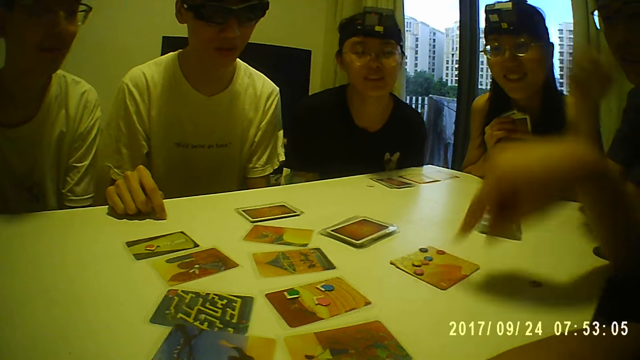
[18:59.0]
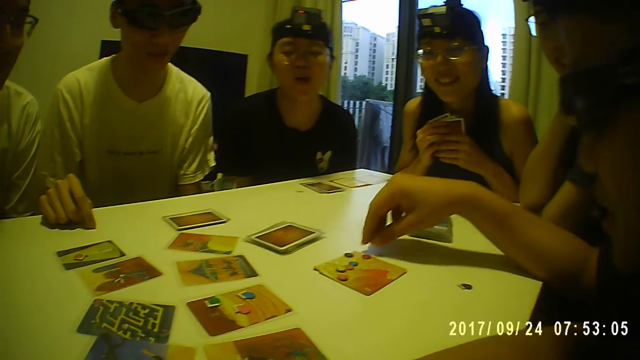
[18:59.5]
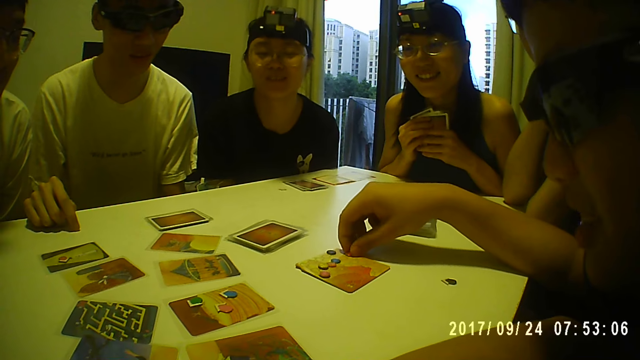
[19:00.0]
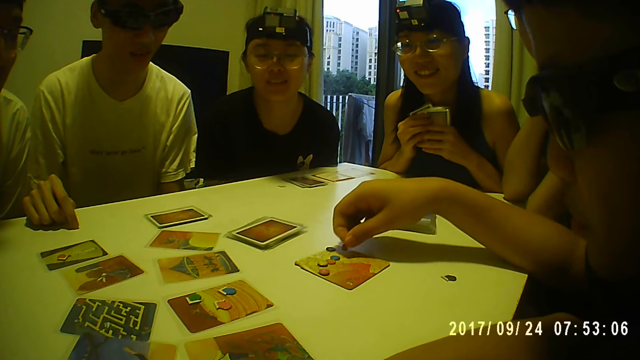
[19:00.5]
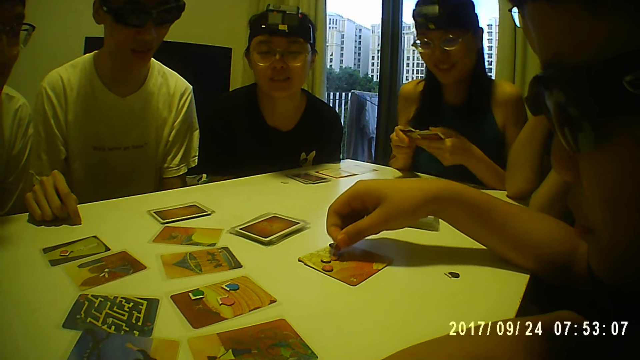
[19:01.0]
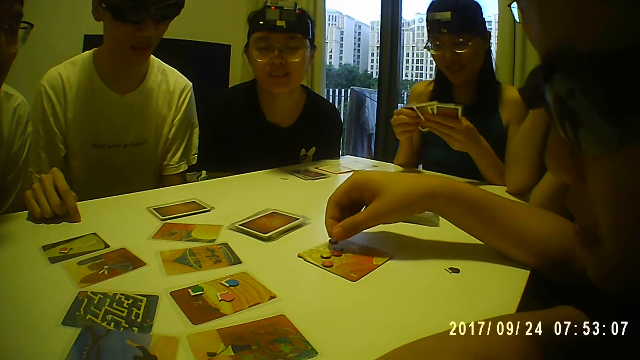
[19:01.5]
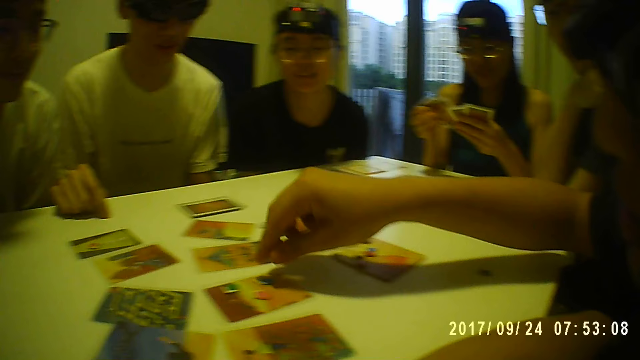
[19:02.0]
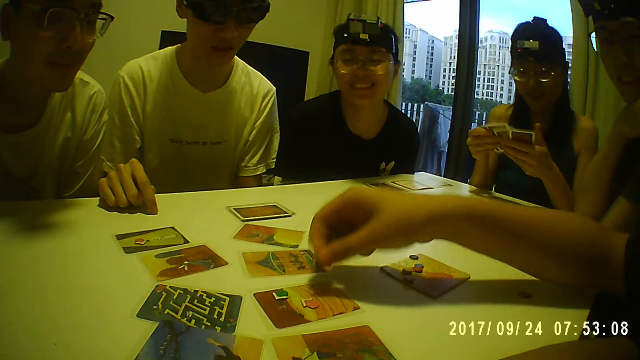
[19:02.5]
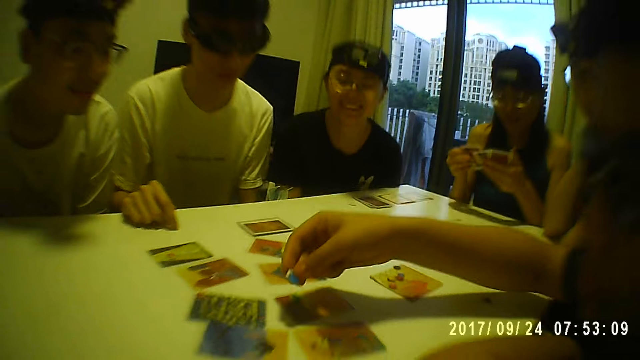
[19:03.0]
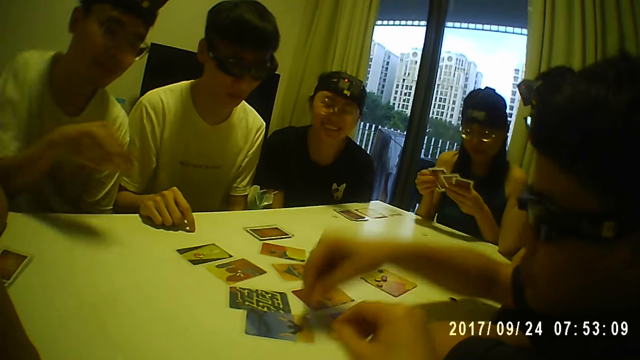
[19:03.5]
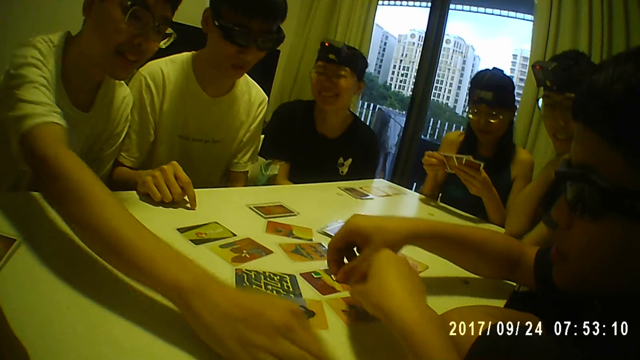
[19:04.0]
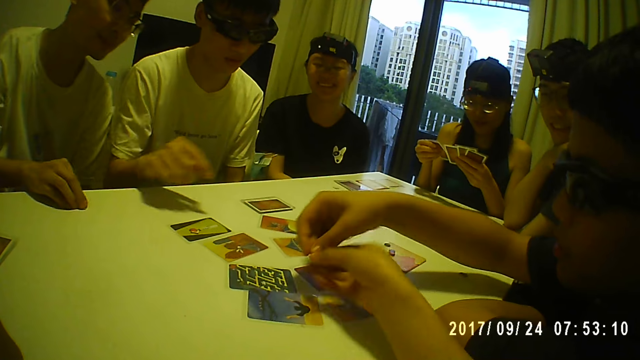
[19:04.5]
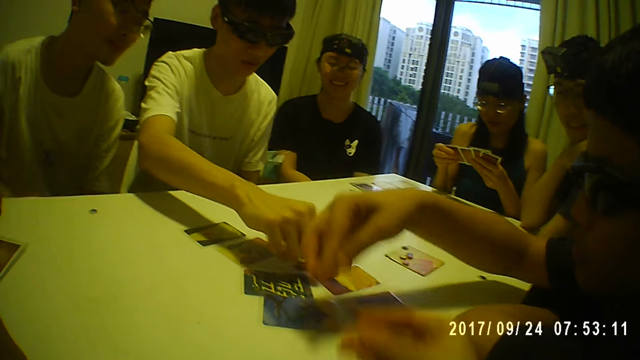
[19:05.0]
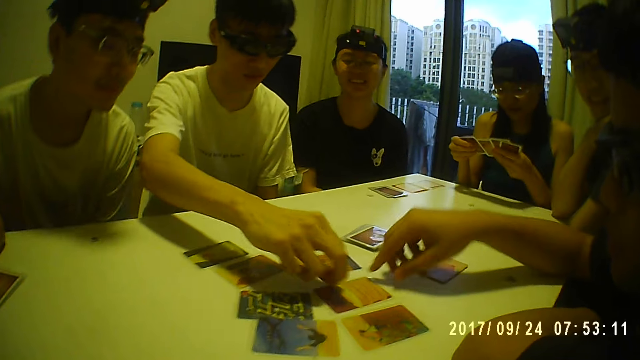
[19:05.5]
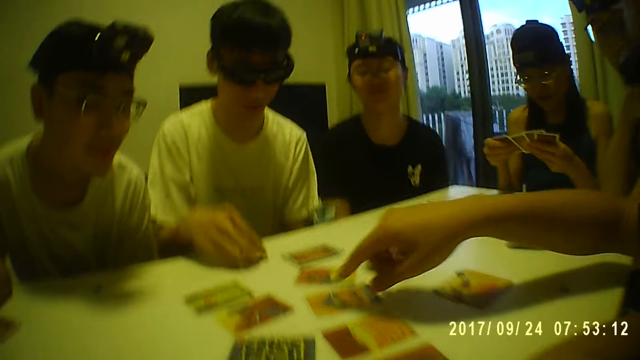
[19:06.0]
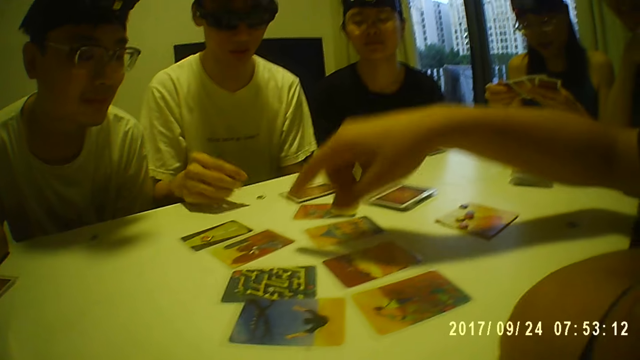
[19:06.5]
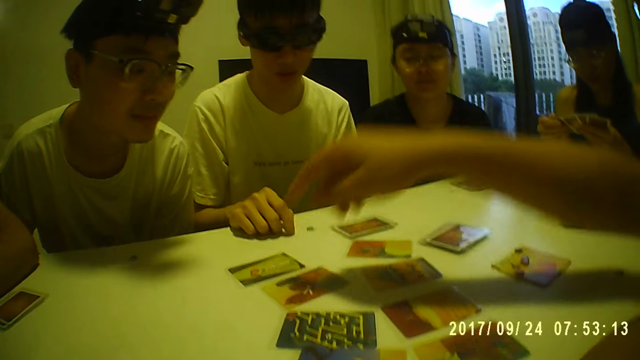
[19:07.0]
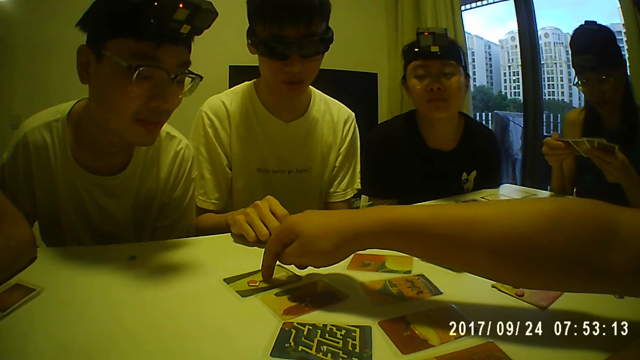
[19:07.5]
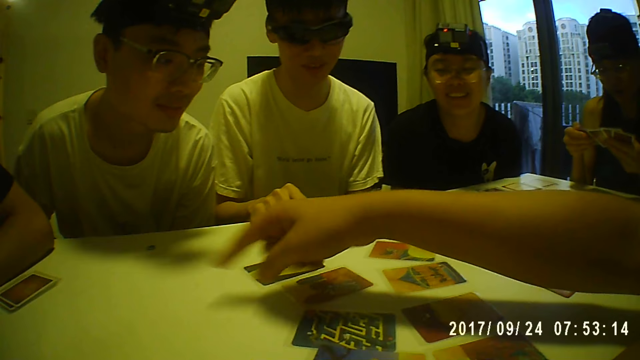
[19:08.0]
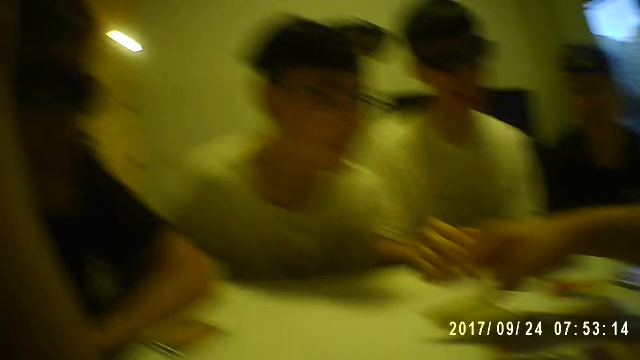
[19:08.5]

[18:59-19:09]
The man picks a card piece on the table with his right hand. A person holds the cards. The man picks a card piece on the table with his right hand again. The person holds the cards with both hands. The camera wearer collects the card piece from the man. Another man picks a card piece on the table with his right hand. Another person touches the card. The first man points at a card on the table with his right finger.

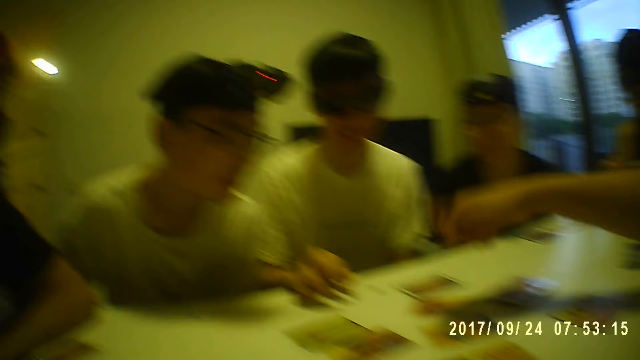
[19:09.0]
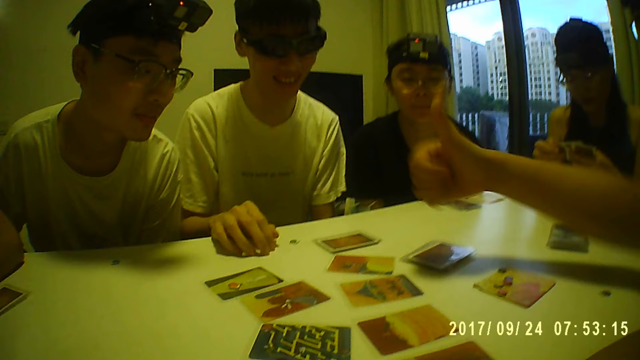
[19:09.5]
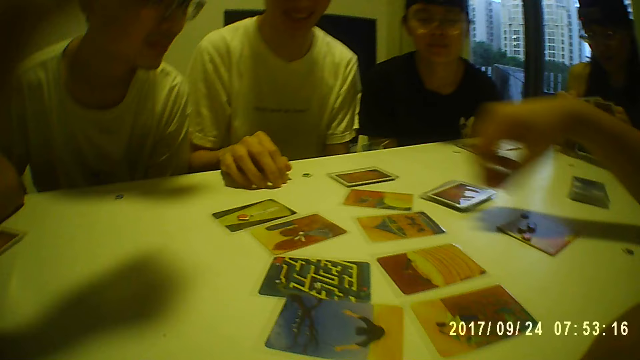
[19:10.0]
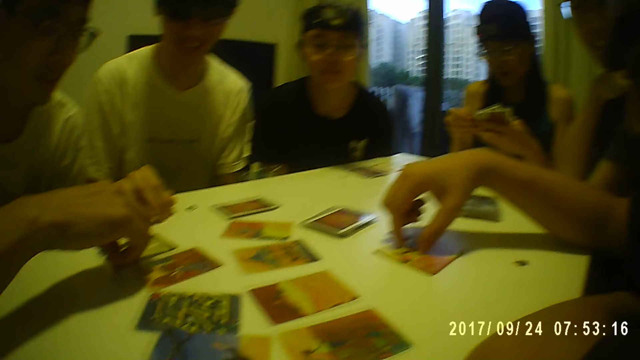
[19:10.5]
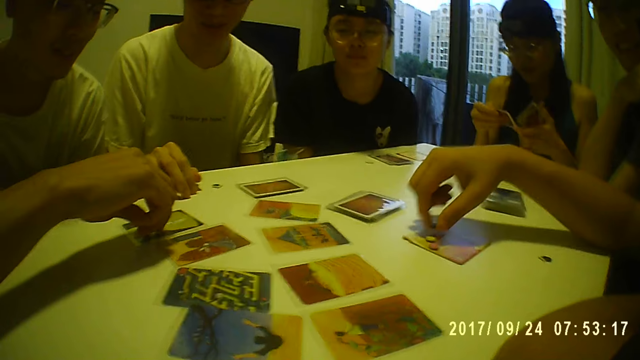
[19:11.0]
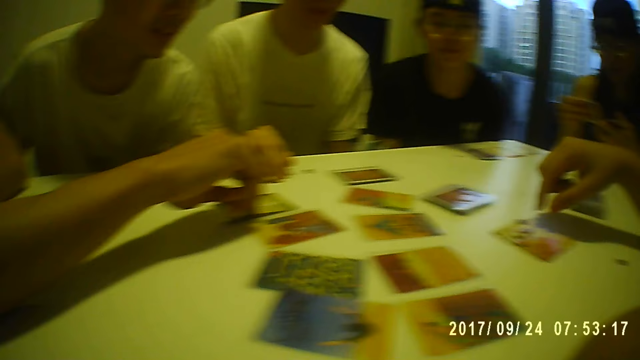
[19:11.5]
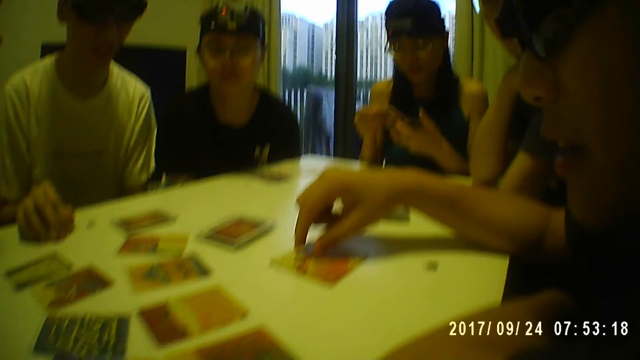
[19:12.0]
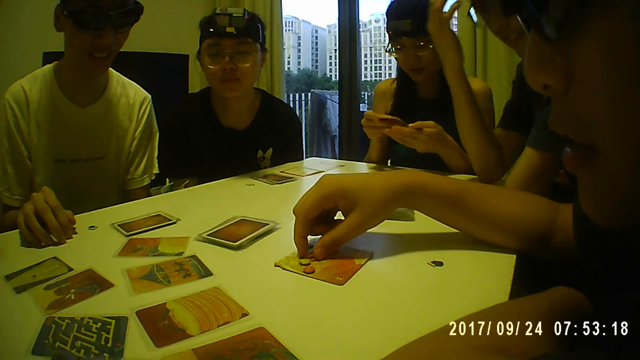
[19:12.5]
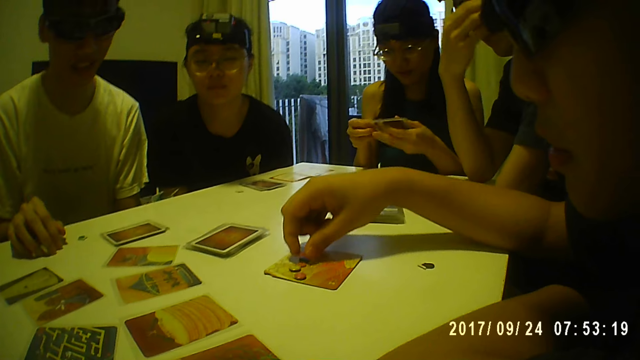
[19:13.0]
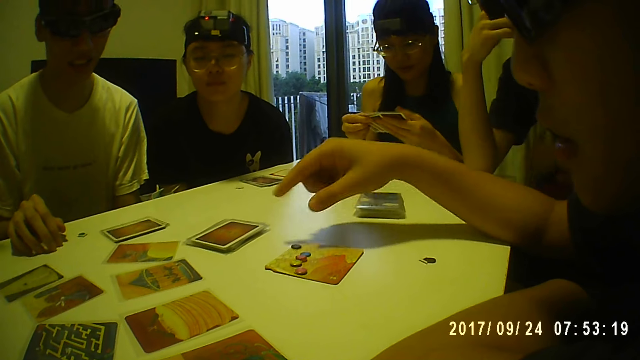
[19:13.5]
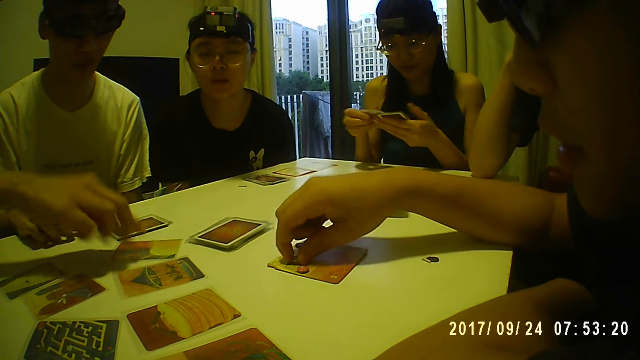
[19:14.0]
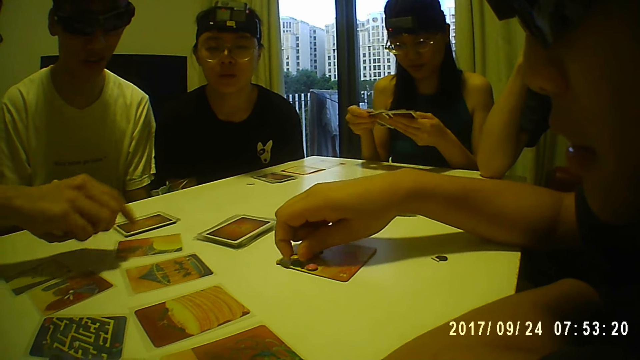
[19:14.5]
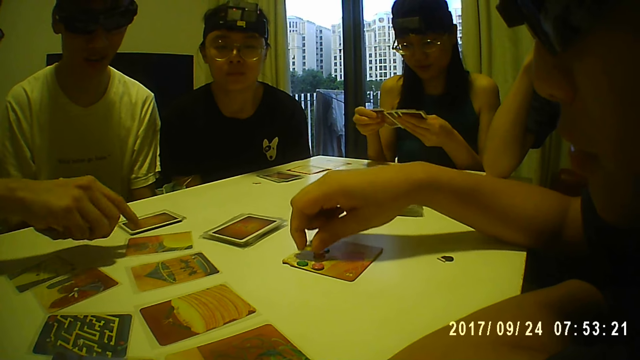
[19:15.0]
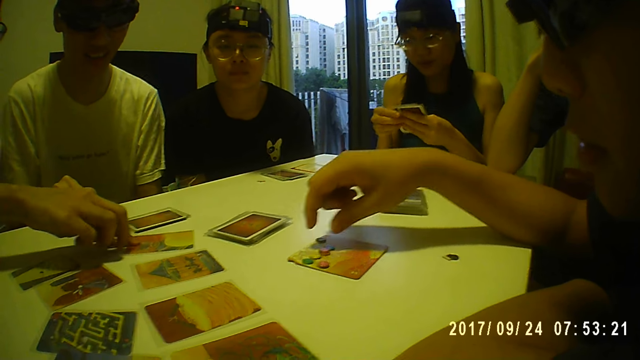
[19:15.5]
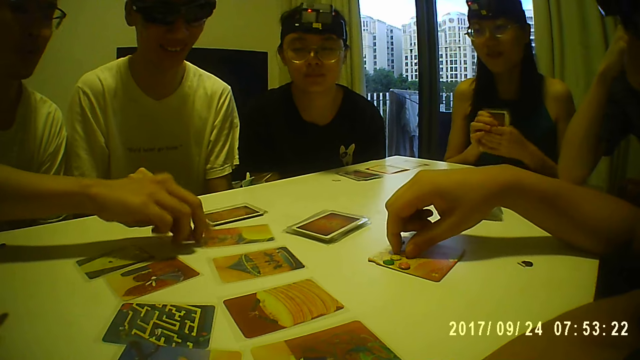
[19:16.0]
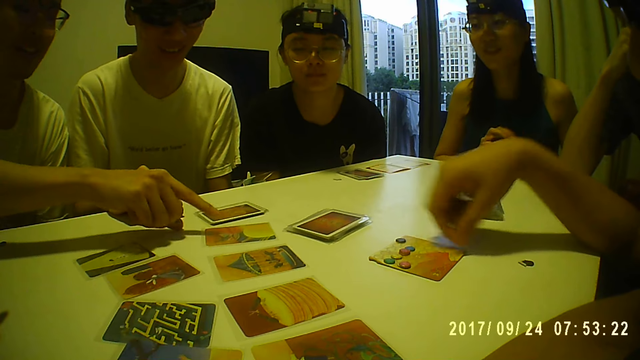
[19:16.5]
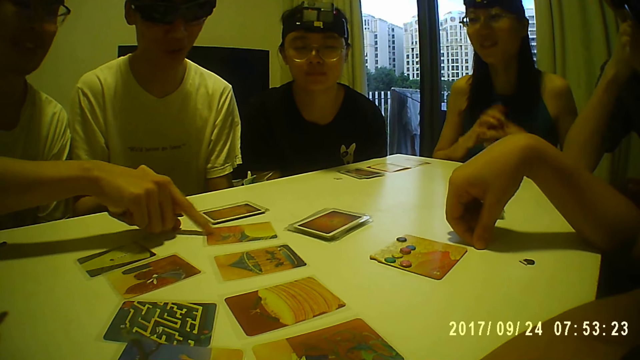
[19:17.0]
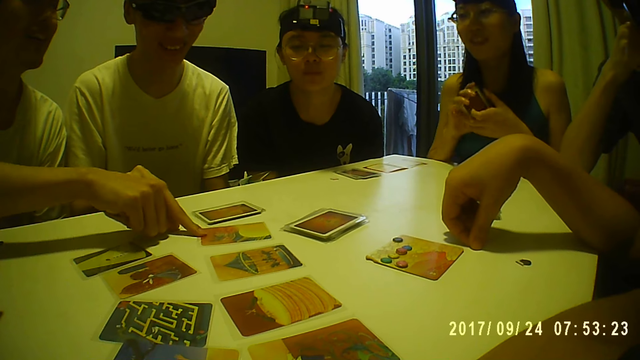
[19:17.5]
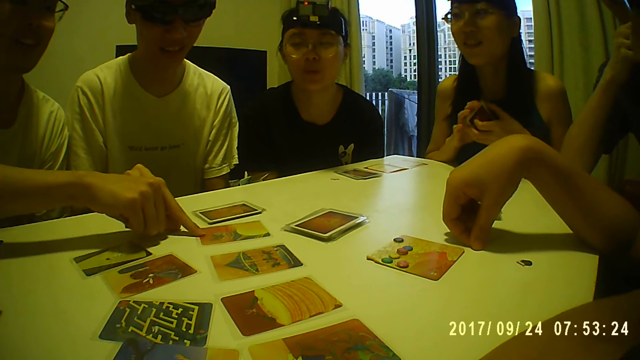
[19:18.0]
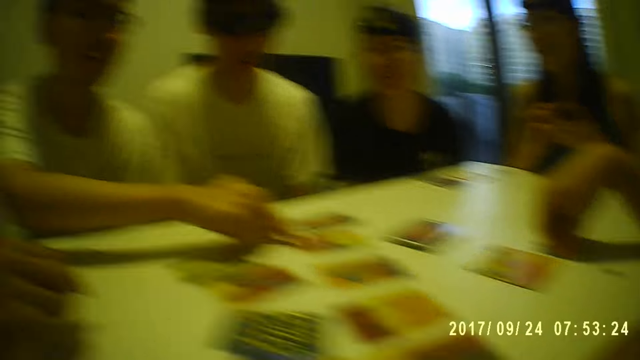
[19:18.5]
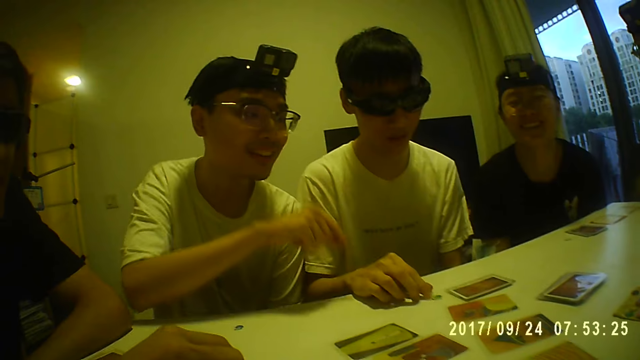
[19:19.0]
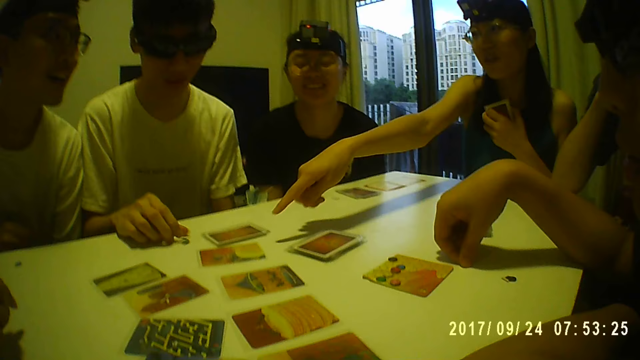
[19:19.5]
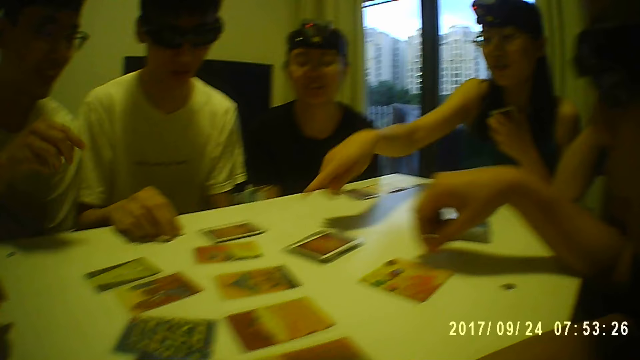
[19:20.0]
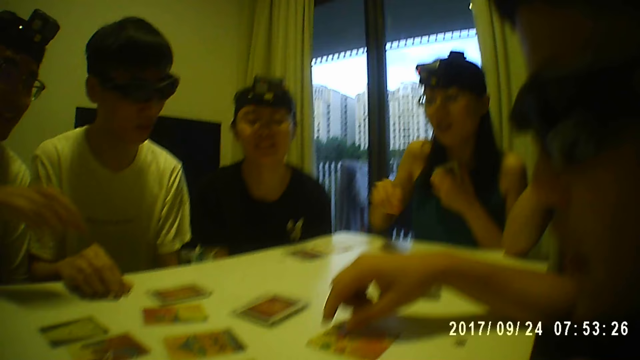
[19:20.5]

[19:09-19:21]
The man touches a card on the table with his right hand. A person holds the card. Another man points at a card on the table with his right hand. A woman holds the cards. Another man touches a card piece on the table with his right hand. Another person points at the card and touches the card. The woman points at a card on the table with her right hand.
